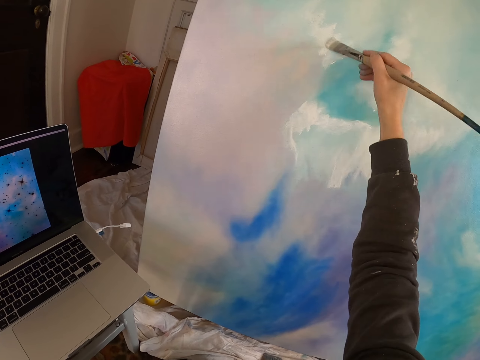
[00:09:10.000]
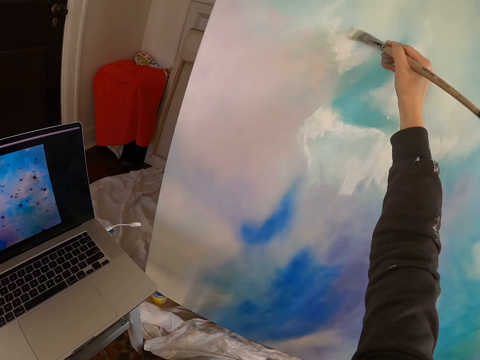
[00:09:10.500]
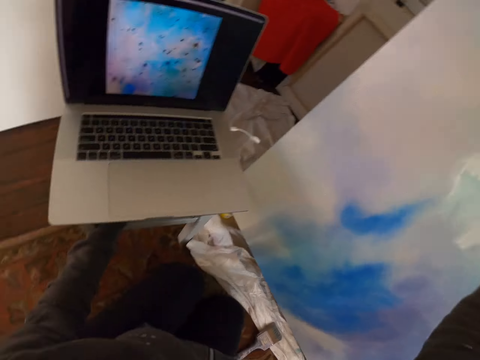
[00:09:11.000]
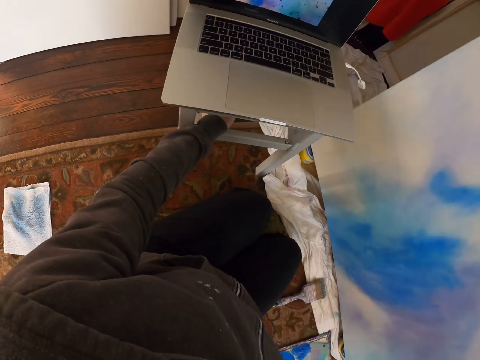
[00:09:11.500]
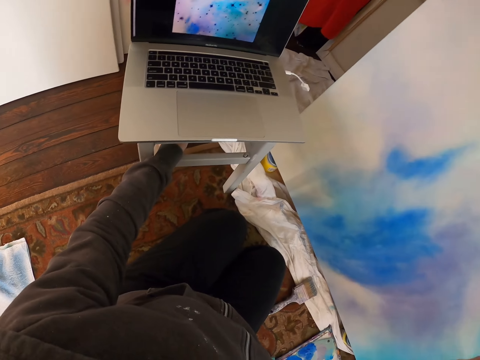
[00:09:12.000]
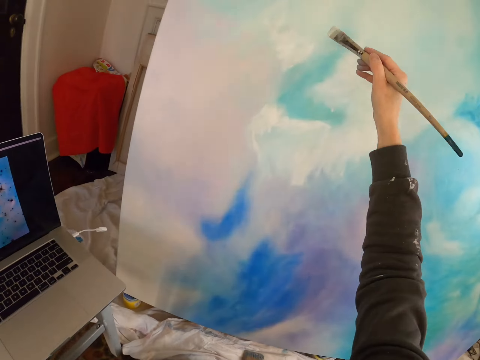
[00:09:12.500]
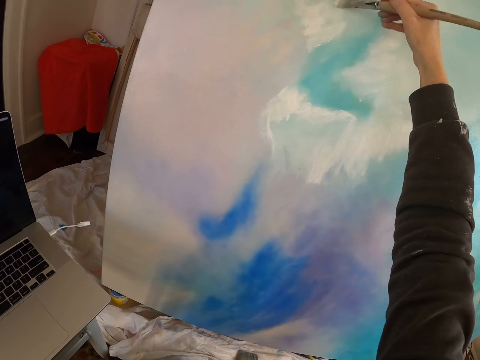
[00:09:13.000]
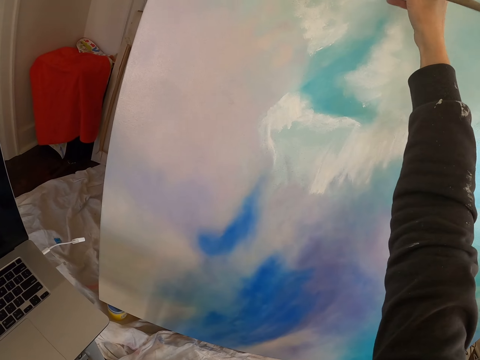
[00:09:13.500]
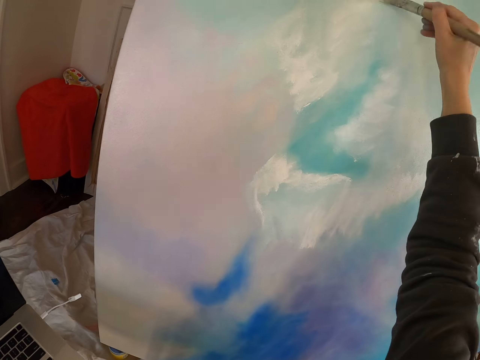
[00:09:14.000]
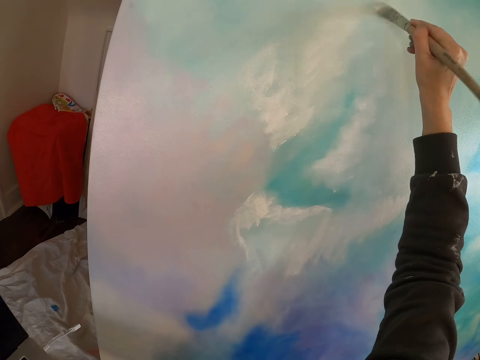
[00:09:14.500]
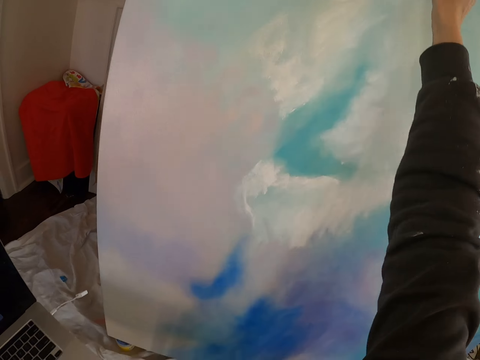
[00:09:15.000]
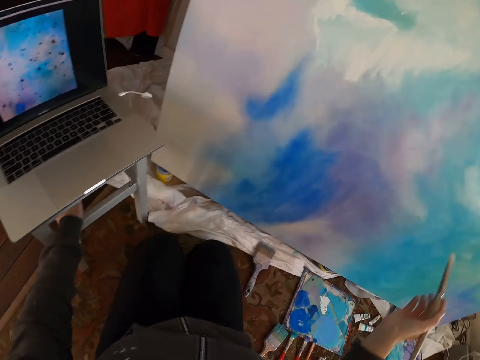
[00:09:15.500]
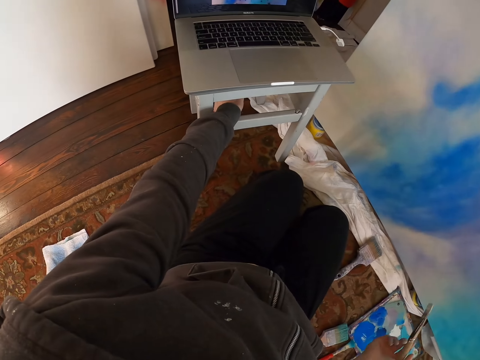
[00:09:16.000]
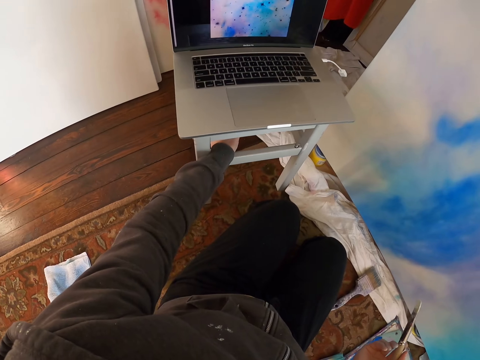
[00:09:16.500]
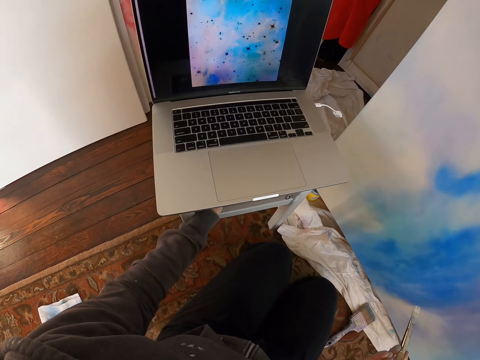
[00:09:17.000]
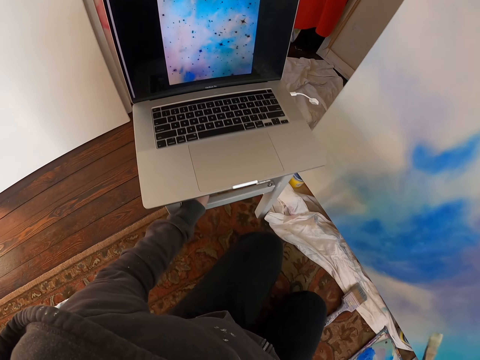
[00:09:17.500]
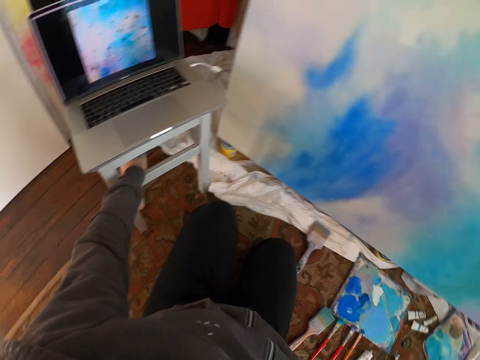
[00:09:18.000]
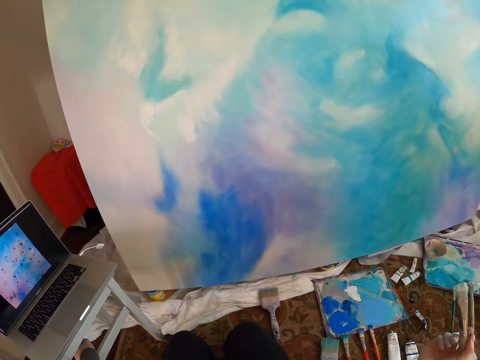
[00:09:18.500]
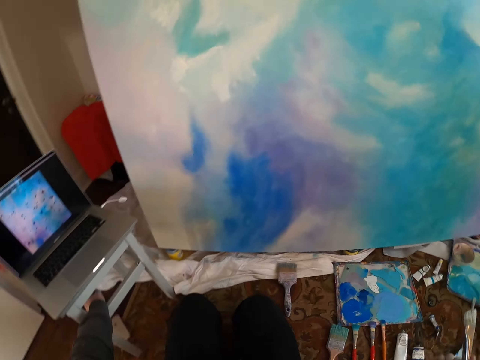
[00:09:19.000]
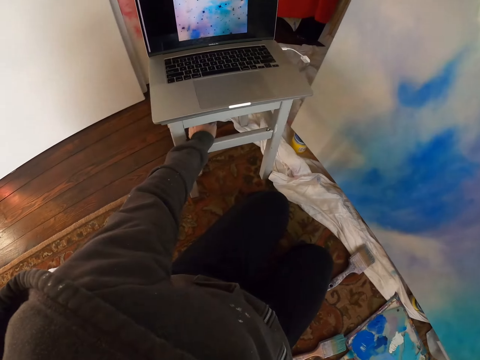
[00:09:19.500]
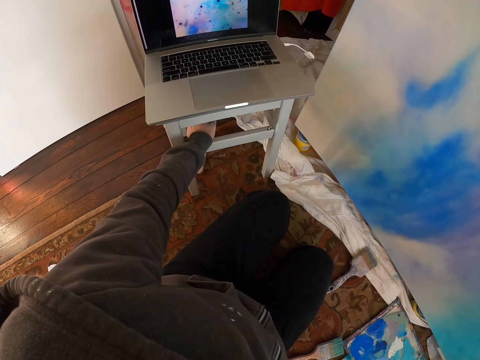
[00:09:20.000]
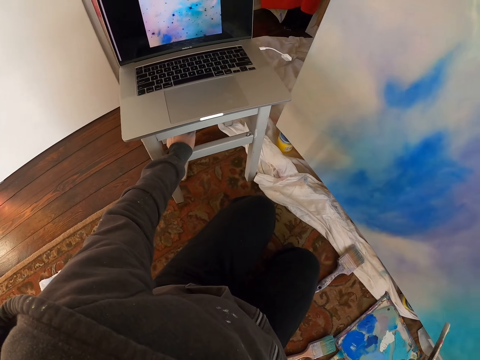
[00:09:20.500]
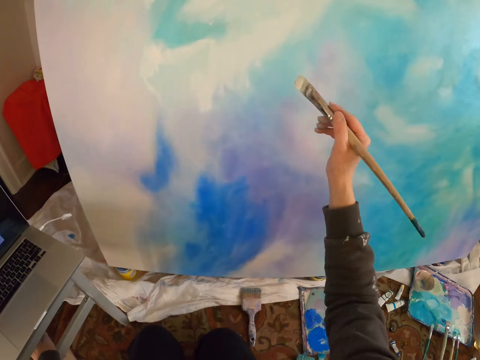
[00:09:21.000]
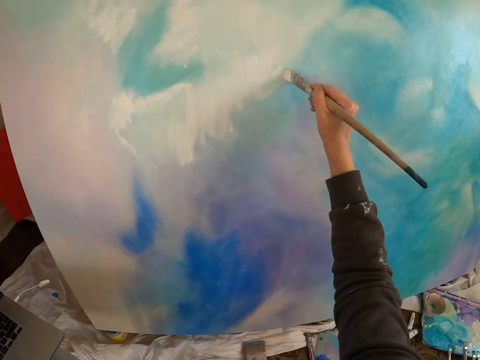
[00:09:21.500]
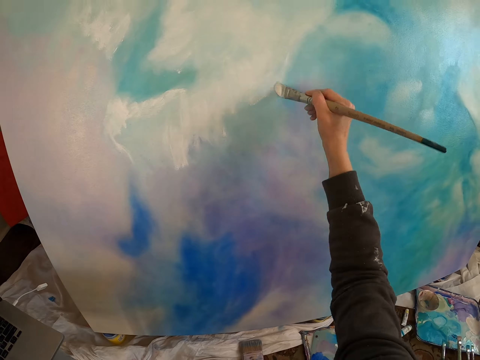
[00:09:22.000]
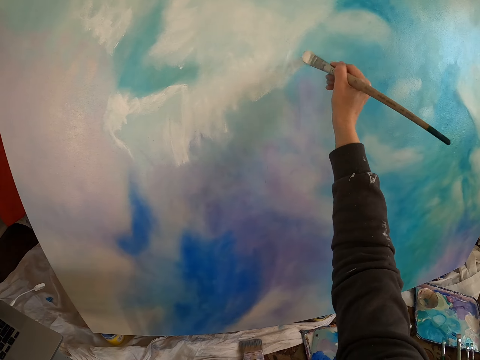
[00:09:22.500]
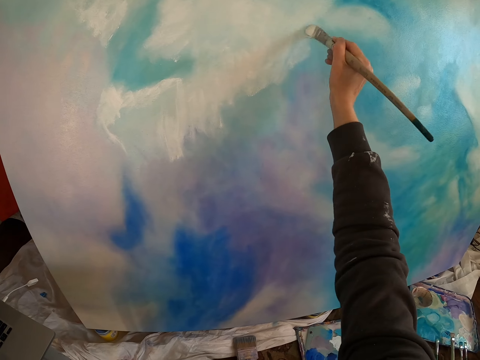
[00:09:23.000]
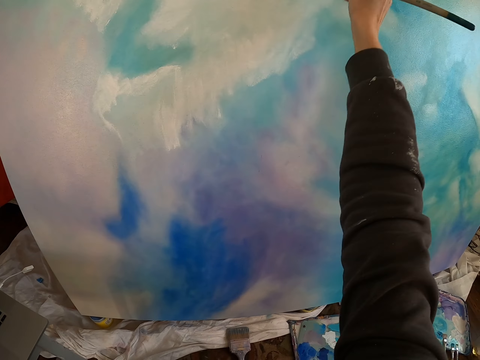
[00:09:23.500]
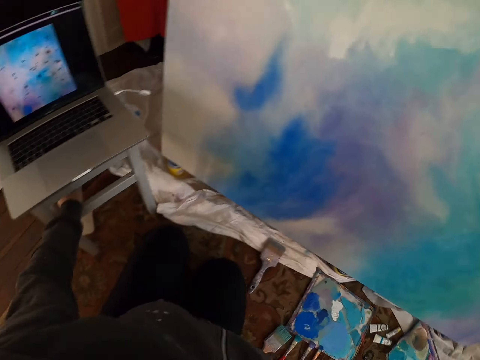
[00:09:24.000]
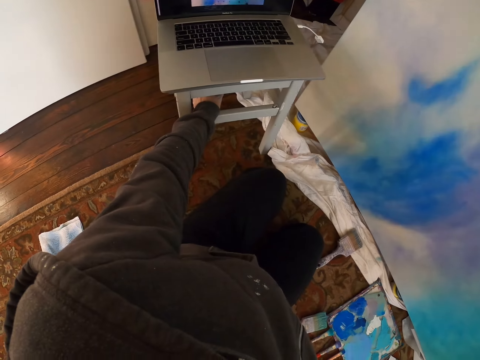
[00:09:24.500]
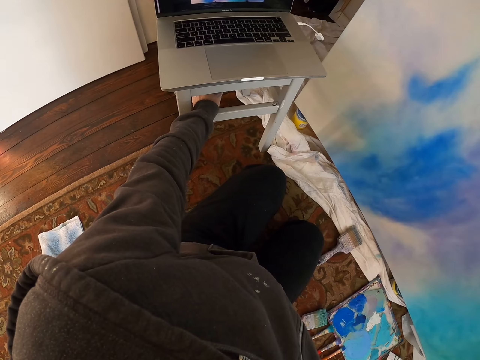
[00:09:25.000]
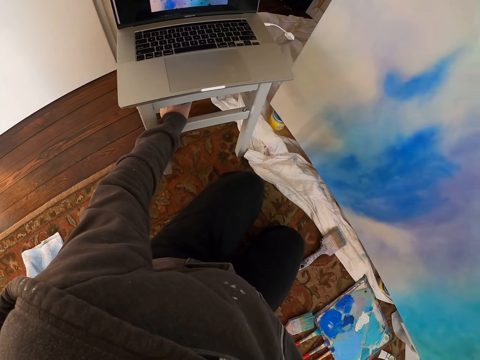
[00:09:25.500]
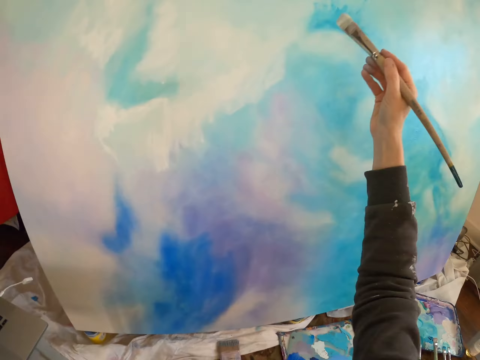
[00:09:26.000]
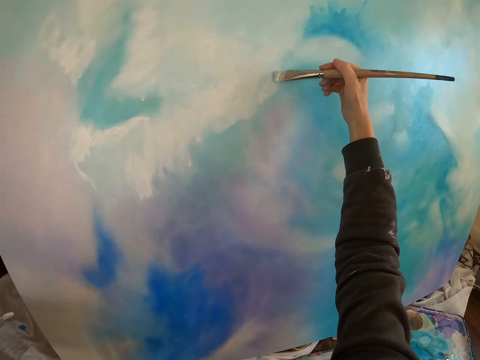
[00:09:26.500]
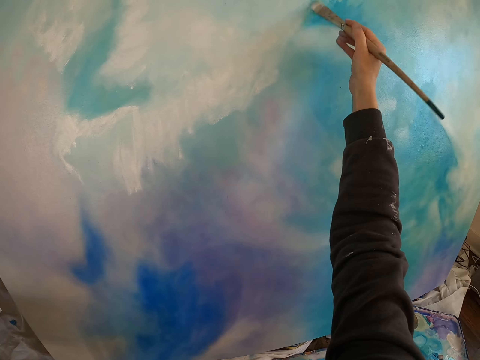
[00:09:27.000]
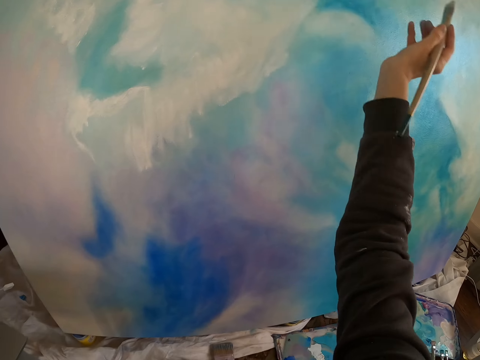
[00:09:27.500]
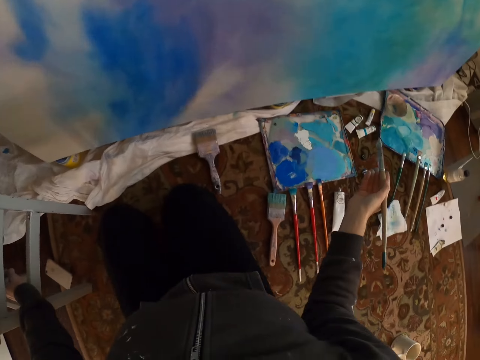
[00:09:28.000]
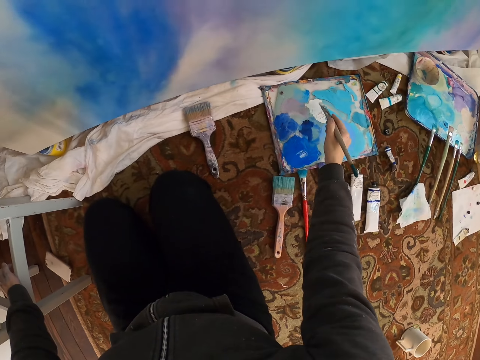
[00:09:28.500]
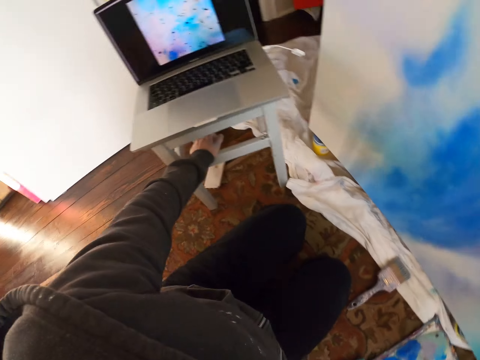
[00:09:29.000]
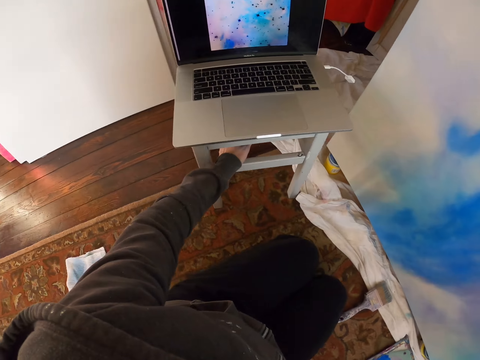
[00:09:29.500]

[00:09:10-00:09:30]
The camera wearer stares at the laptop. They paint the painting with the brush. They stare at the laptop. They paint the painting with the brush. They scrub the brush on the paint. They dip the painting brush in the paint.

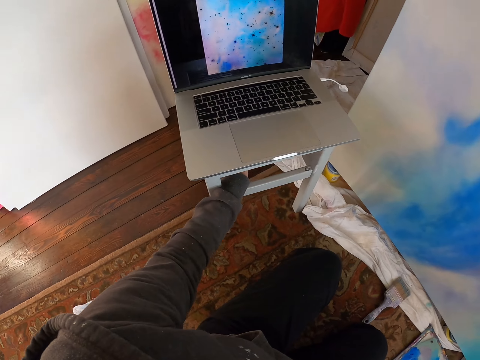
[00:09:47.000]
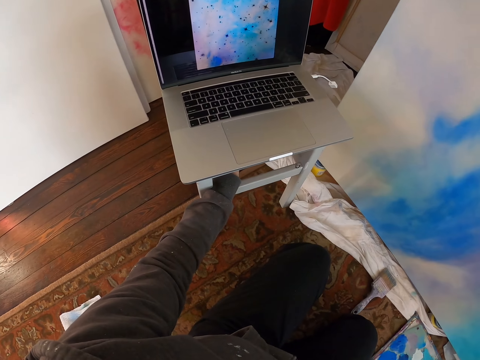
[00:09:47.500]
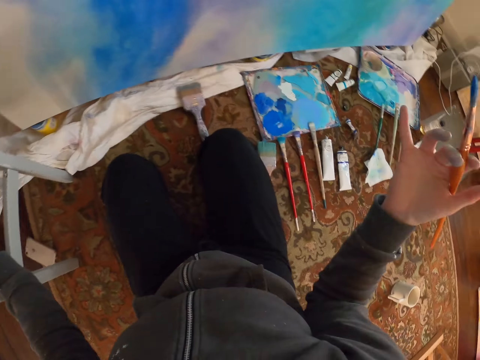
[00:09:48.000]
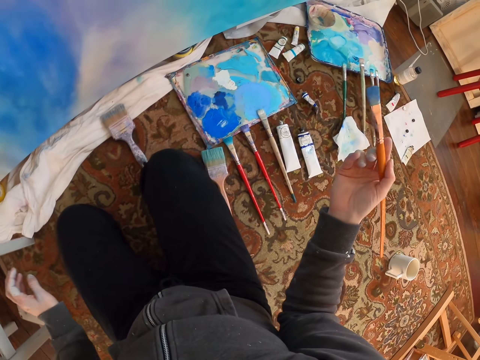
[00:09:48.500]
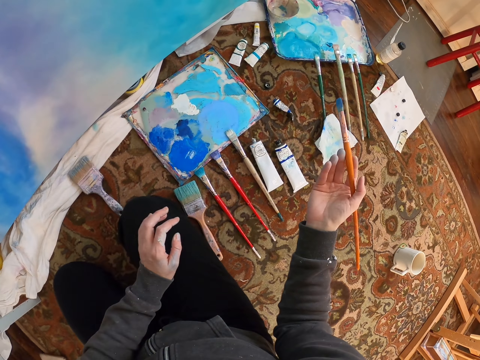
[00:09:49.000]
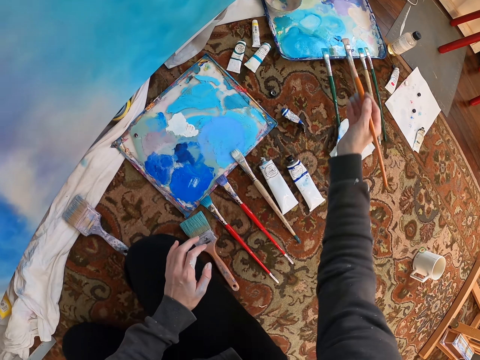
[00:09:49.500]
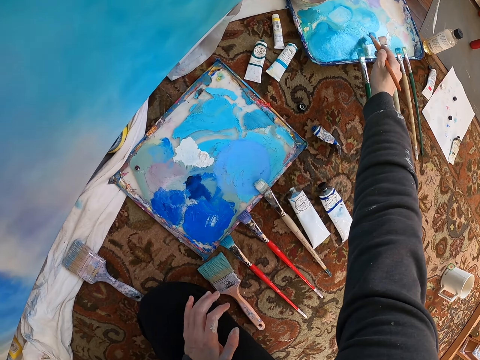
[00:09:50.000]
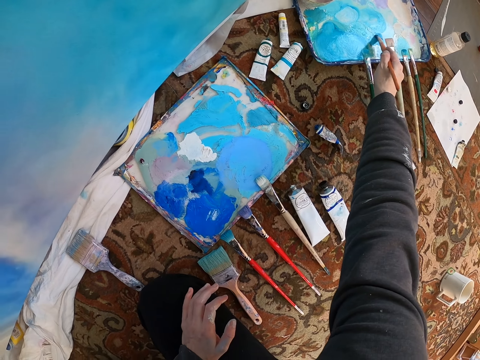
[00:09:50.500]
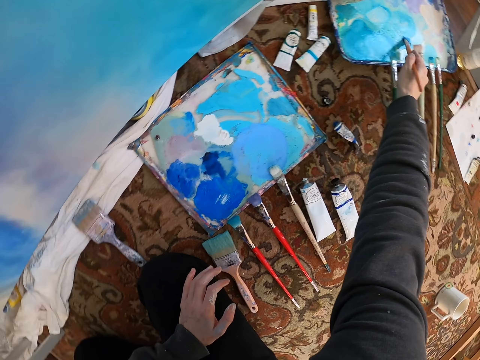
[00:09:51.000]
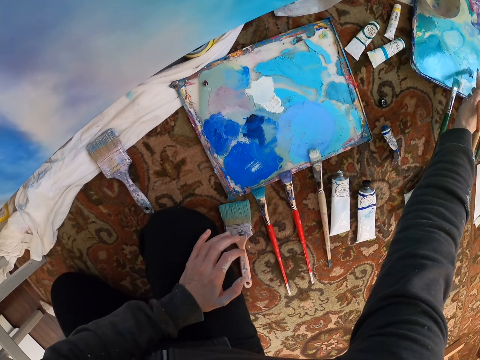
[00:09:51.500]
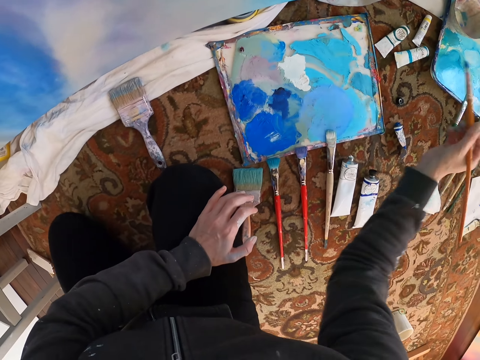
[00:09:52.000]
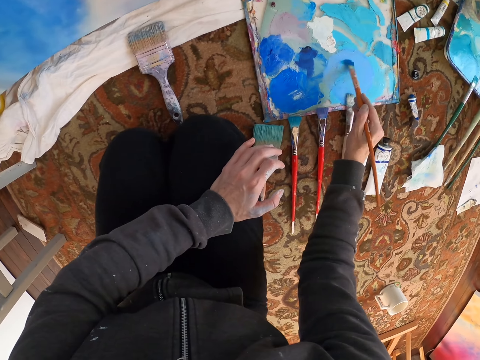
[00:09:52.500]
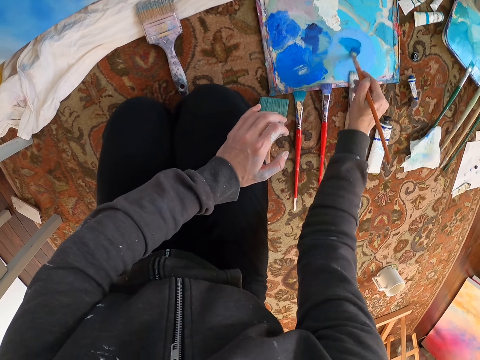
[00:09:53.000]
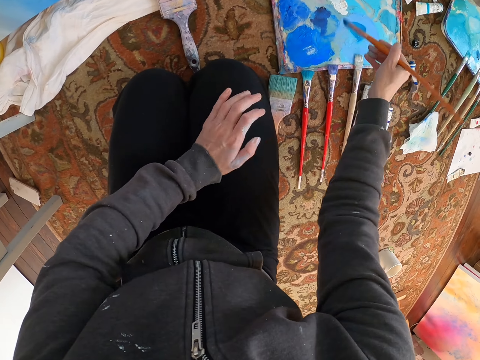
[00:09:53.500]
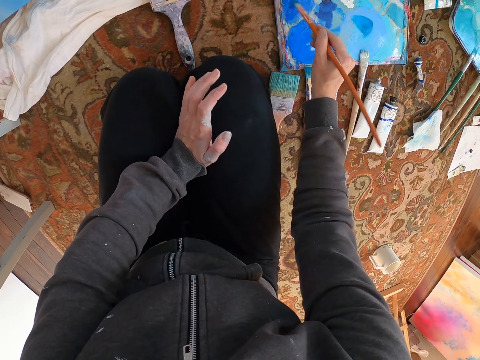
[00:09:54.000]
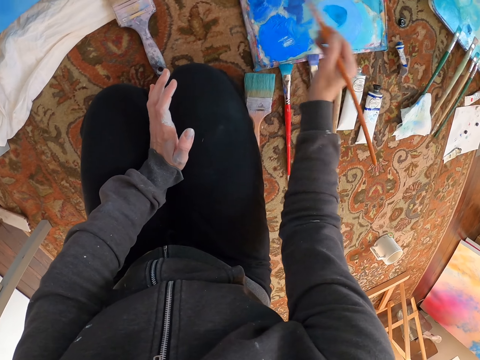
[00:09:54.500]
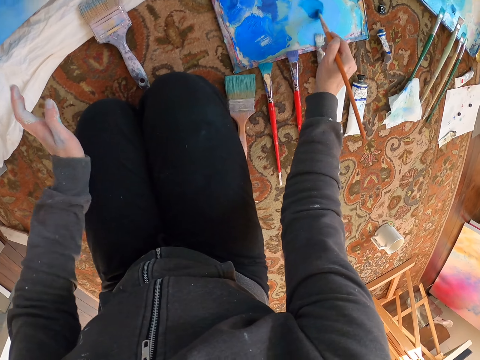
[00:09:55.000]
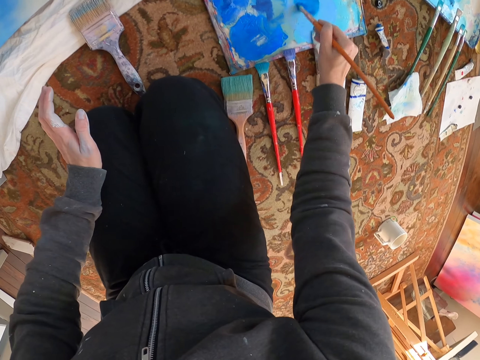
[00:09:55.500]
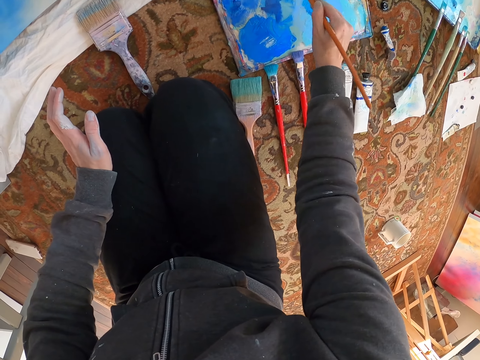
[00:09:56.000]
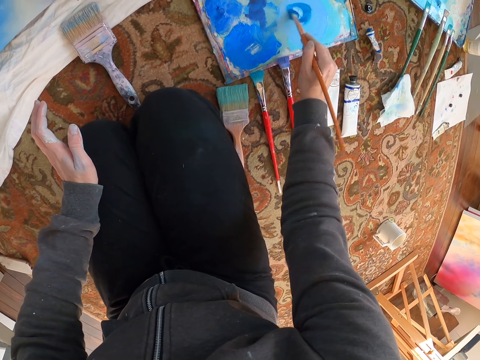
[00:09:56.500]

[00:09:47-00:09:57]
The camera wearer puts the paint brush on the floor. They scrub the brush on the paints. They dip the painting brush in paint.
